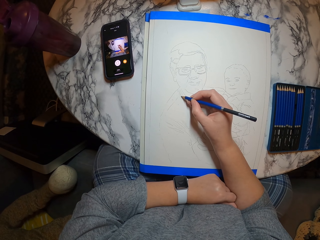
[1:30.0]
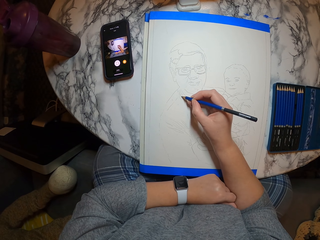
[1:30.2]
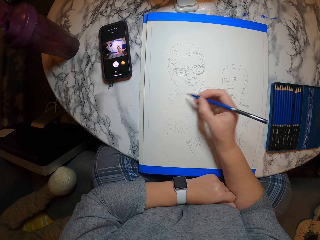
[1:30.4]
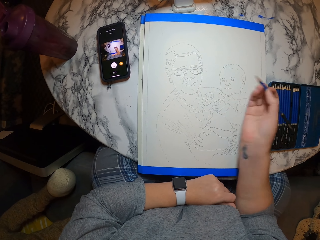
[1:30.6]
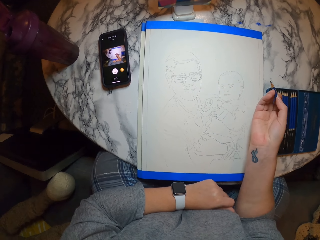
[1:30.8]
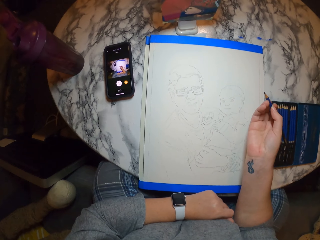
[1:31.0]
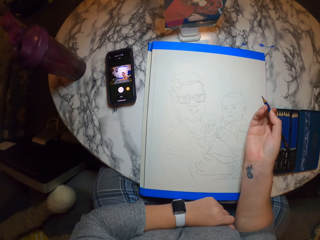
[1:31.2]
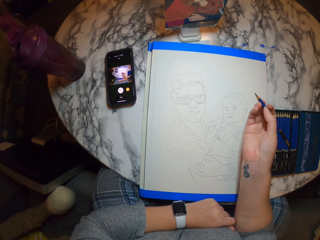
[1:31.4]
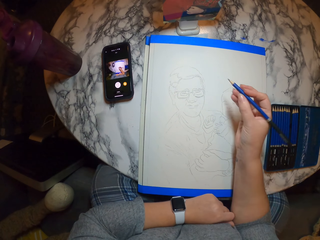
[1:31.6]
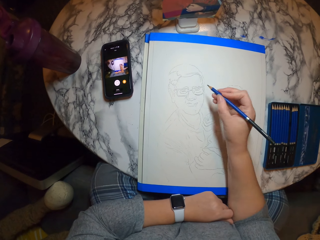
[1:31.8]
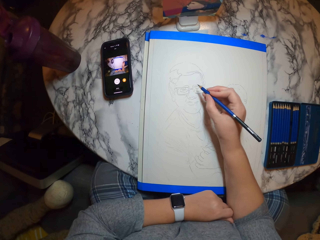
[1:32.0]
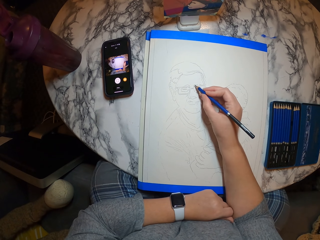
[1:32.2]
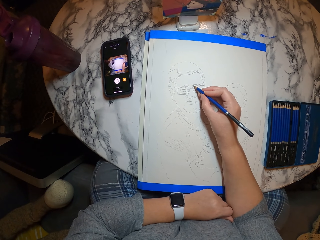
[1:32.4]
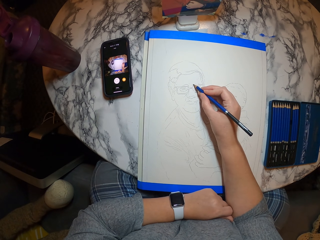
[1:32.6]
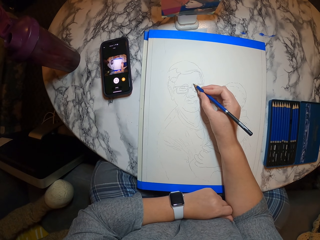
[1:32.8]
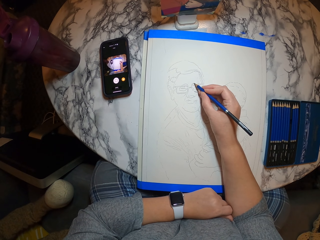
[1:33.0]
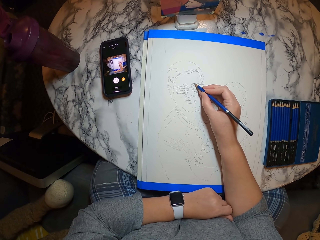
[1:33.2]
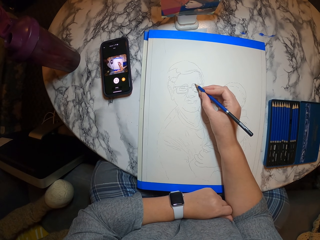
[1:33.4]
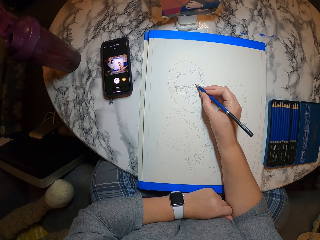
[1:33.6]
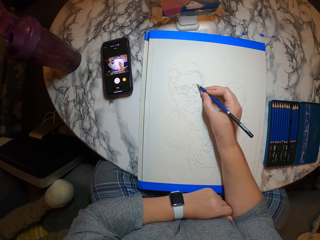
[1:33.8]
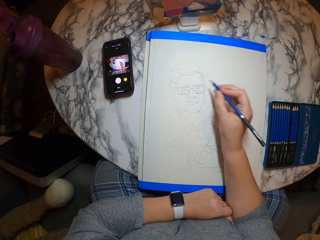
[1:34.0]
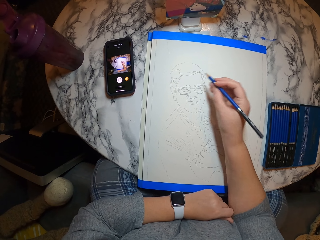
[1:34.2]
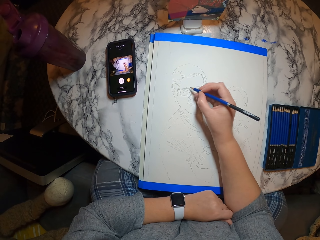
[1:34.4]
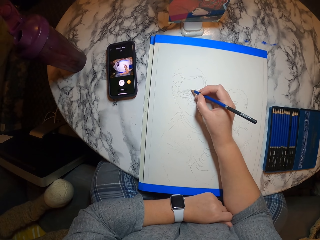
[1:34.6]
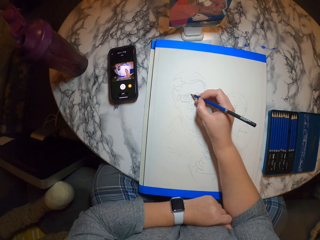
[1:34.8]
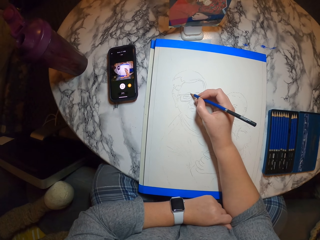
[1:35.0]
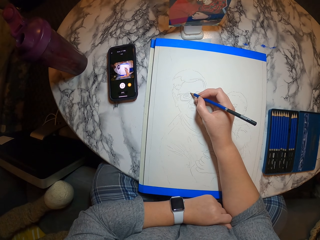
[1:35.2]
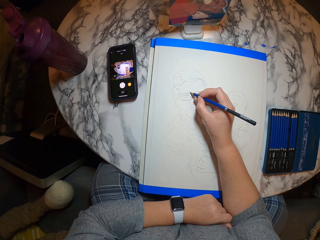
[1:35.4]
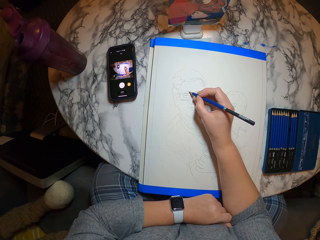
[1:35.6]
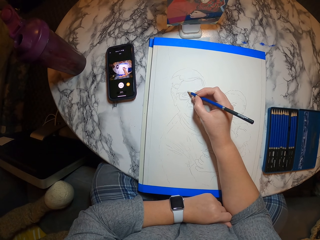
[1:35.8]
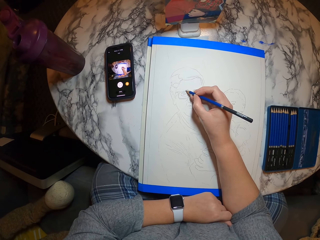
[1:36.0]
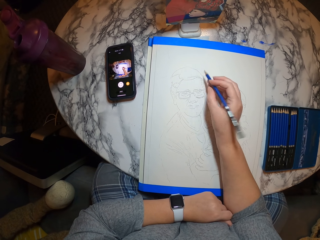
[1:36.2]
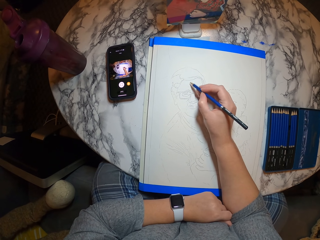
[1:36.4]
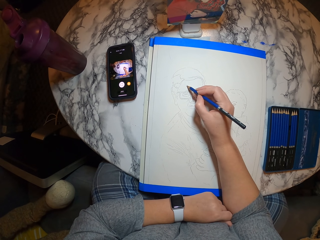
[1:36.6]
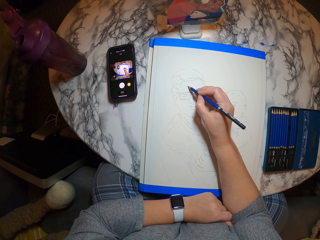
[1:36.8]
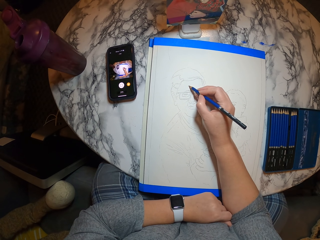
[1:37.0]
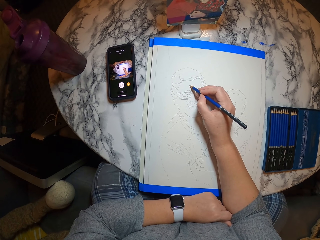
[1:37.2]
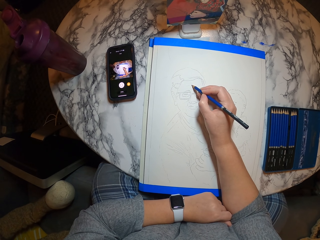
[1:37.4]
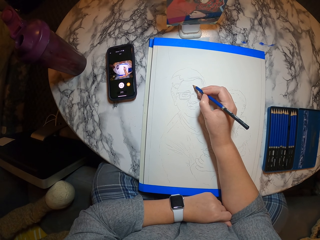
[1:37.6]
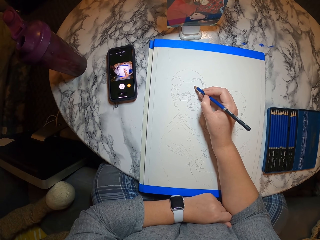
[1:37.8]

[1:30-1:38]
The camera wearer moves a hand and holds the pencil. They draw on the paint book.

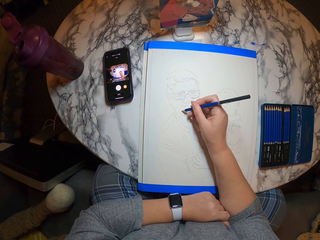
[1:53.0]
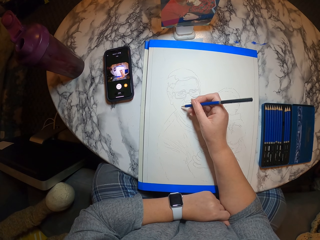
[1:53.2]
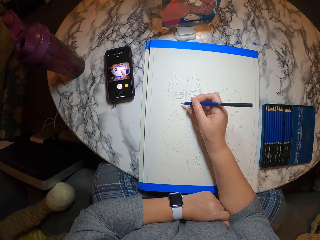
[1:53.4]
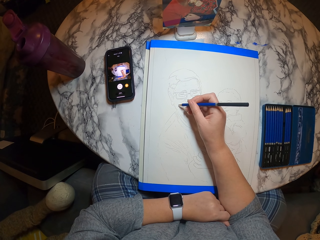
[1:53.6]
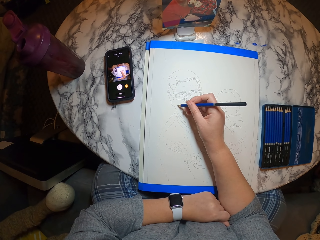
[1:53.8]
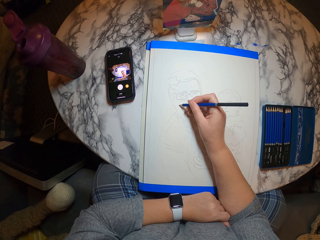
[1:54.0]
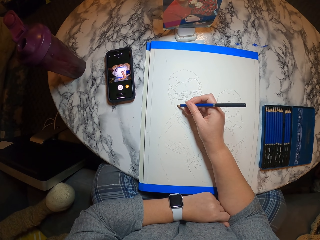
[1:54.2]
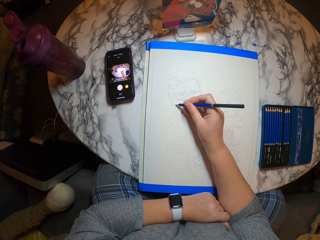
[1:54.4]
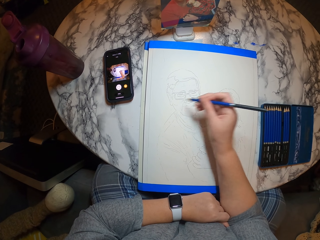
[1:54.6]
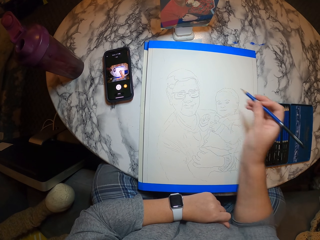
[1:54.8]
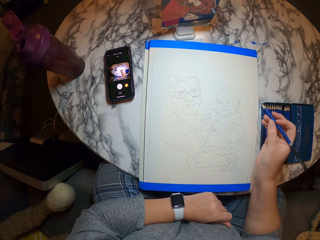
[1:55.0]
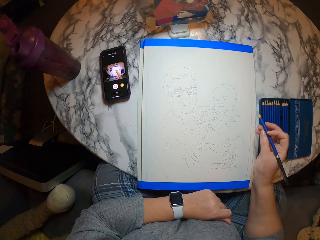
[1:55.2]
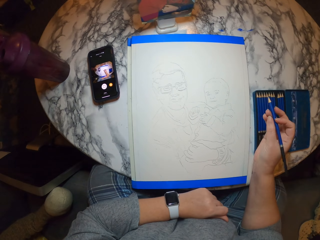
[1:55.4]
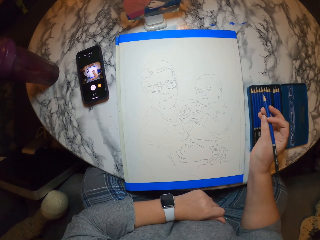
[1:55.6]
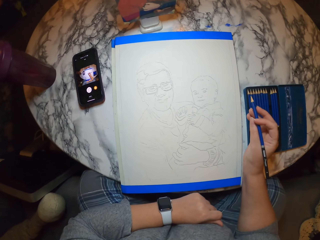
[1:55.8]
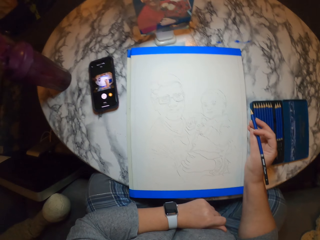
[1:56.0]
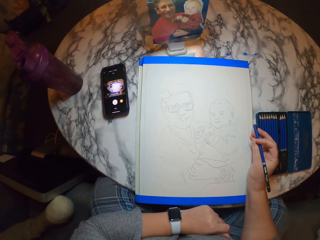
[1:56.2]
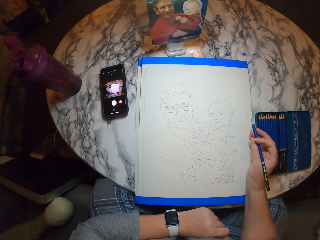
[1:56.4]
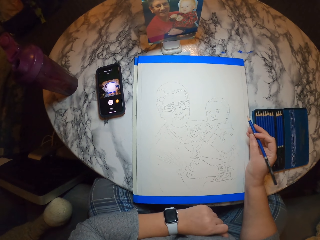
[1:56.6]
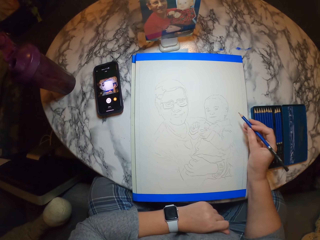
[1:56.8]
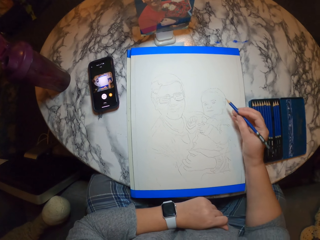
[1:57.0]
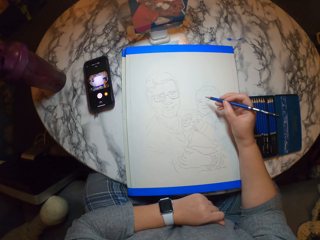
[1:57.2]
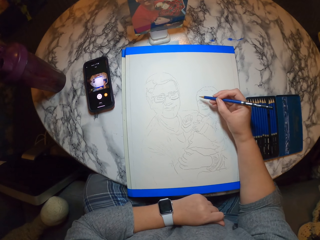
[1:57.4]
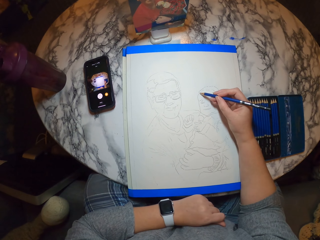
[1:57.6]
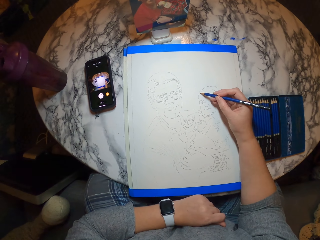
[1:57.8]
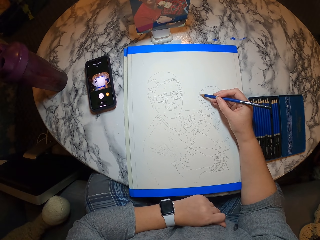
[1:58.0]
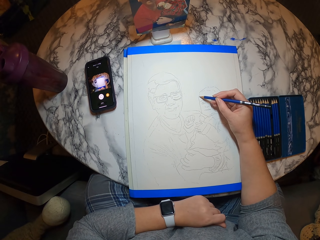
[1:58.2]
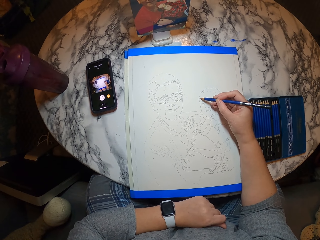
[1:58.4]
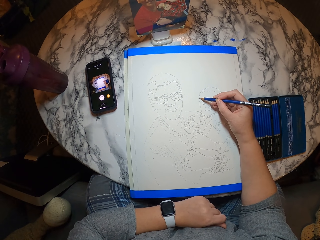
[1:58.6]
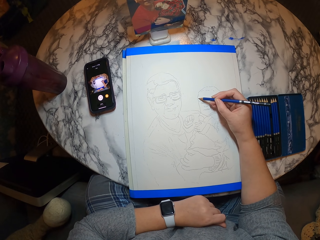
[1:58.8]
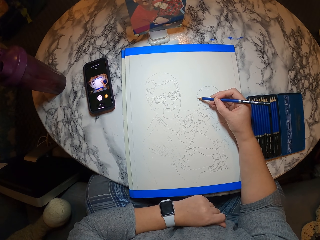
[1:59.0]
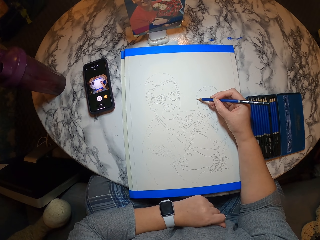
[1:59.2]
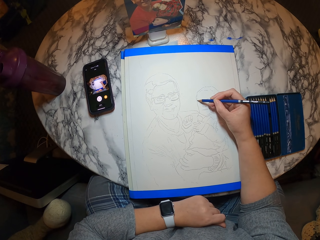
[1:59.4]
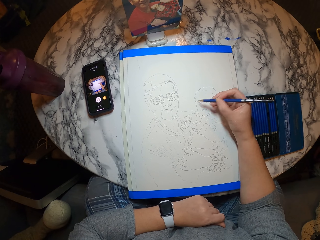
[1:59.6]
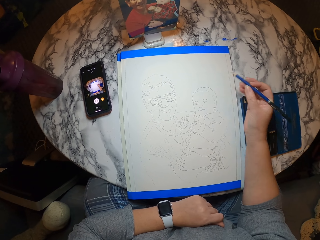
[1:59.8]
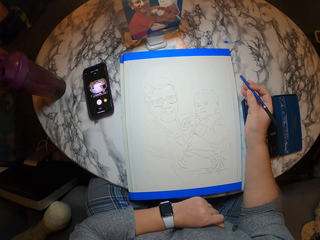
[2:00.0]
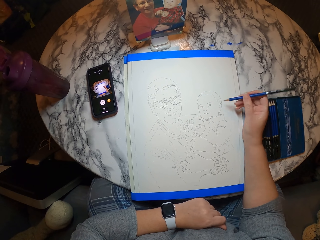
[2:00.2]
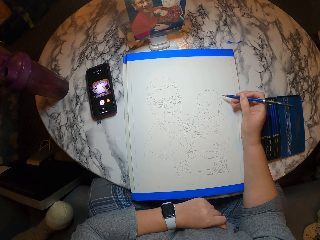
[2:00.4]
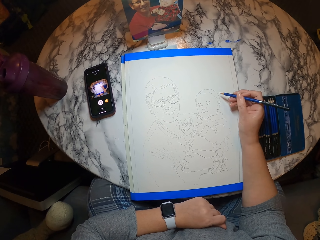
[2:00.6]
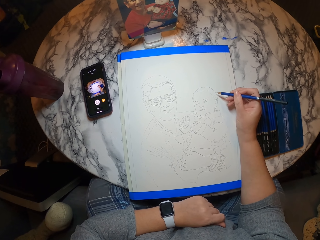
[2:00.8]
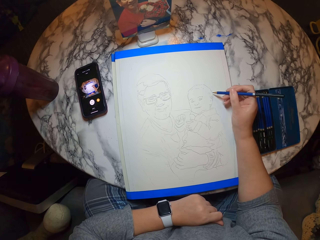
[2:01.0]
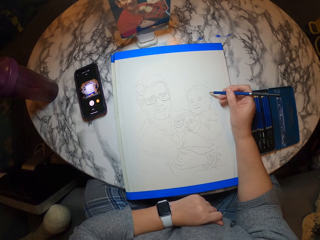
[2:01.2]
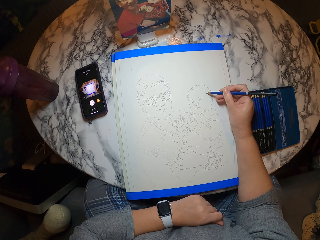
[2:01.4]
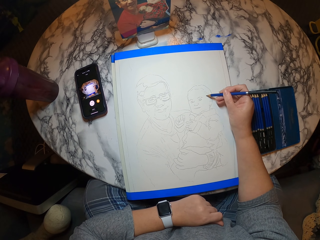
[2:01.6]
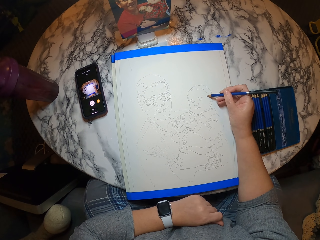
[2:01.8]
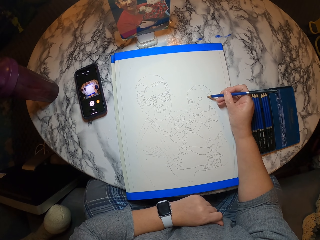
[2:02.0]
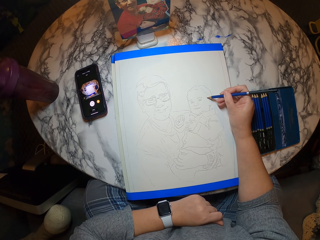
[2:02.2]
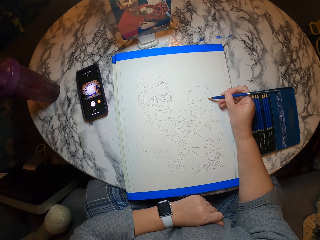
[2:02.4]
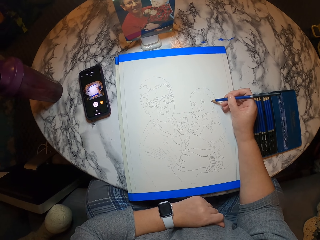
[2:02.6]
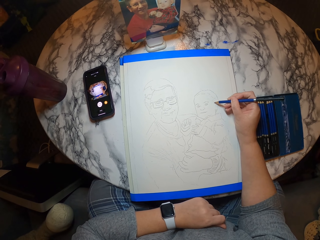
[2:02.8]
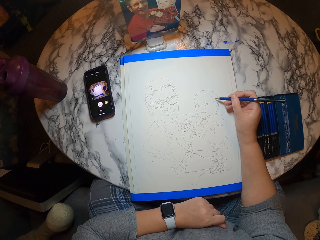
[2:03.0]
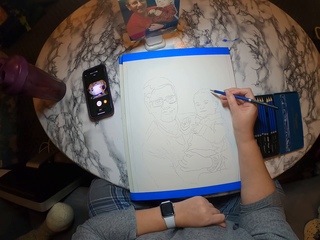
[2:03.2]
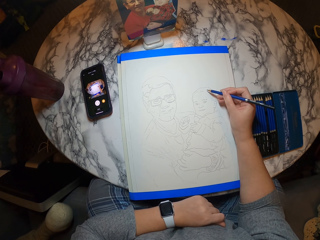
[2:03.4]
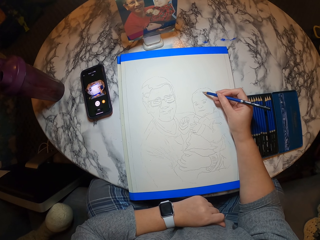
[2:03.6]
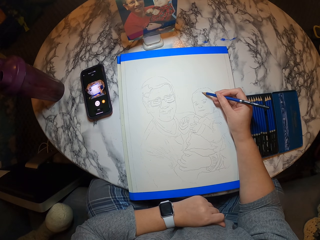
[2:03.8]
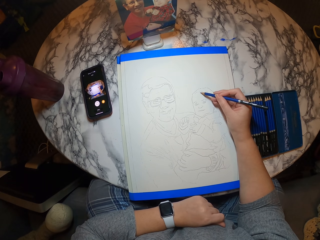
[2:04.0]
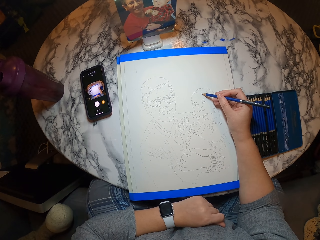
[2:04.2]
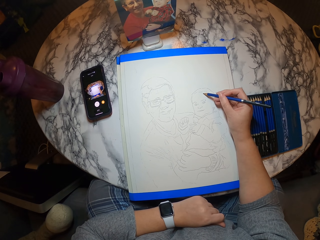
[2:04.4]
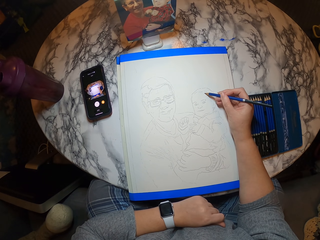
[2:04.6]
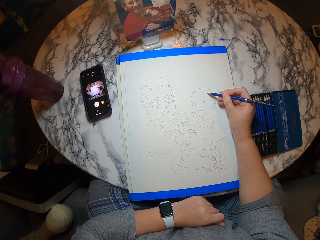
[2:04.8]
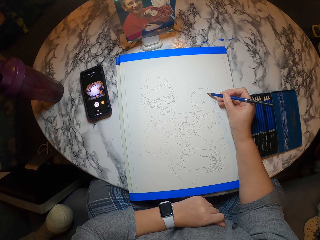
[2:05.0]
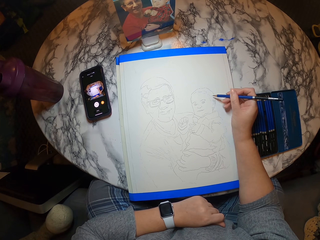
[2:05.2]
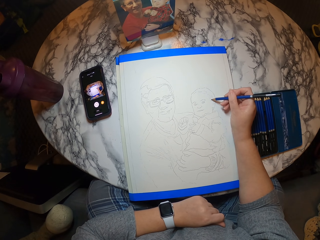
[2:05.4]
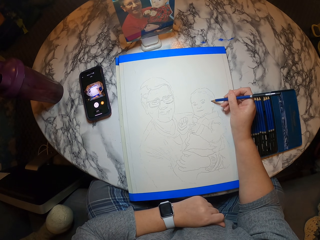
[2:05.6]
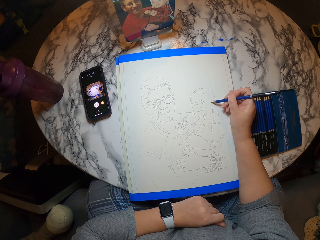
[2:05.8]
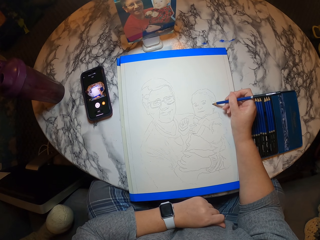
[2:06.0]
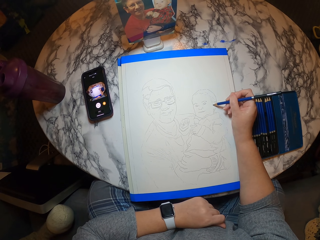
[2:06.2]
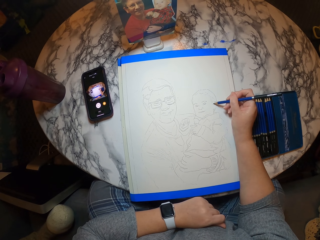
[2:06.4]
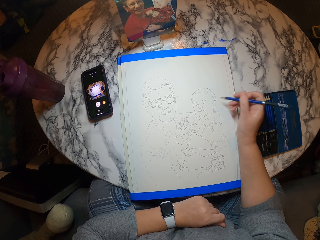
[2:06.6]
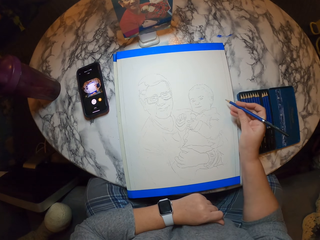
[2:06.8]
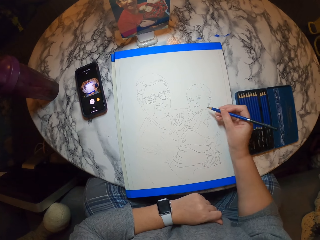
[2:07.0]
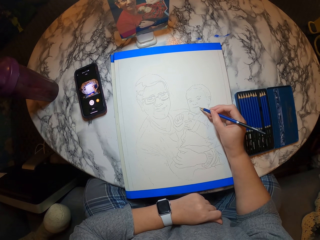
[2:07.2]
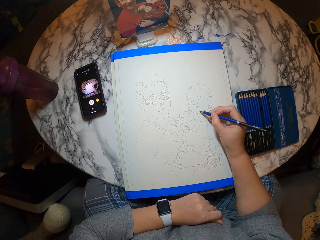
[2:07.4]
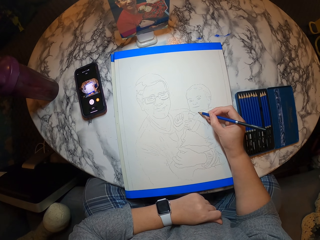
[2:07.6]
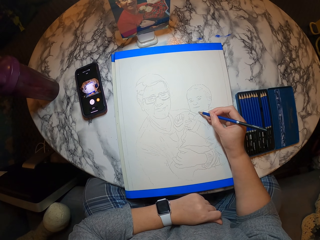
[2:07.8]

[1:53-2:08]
The camera wearer holds the paper, stares at the paint book and moves their hands. They hold the pencil. They draw on the paint book. They move their hands. They draw on the paint book.
